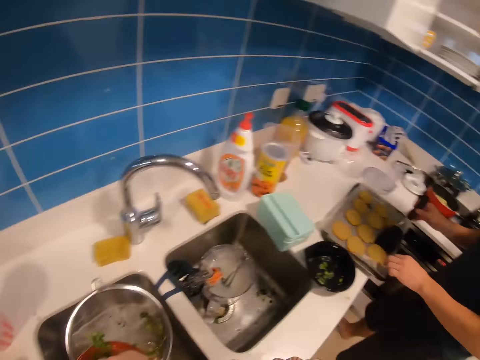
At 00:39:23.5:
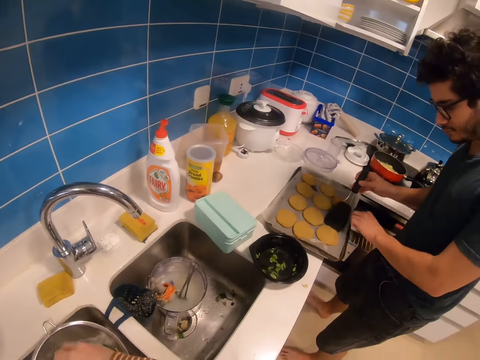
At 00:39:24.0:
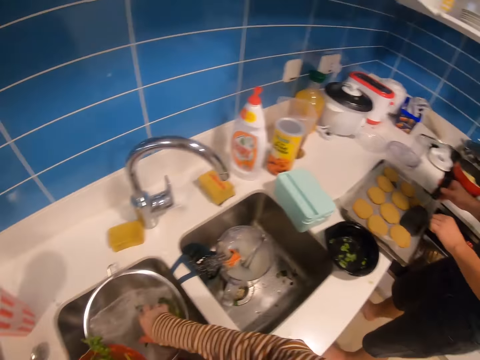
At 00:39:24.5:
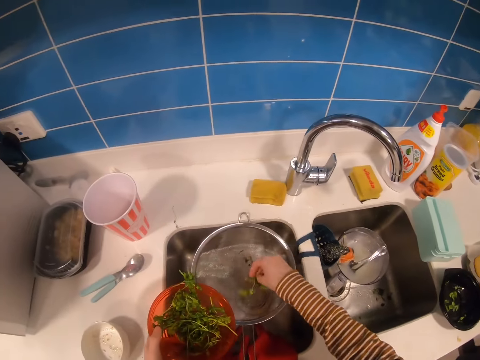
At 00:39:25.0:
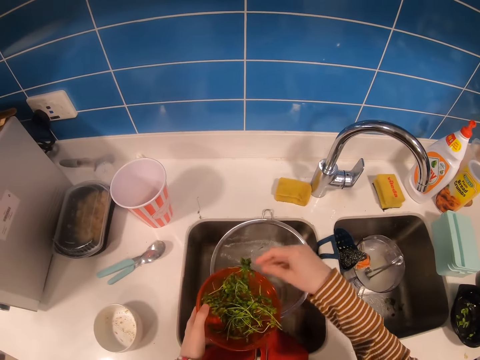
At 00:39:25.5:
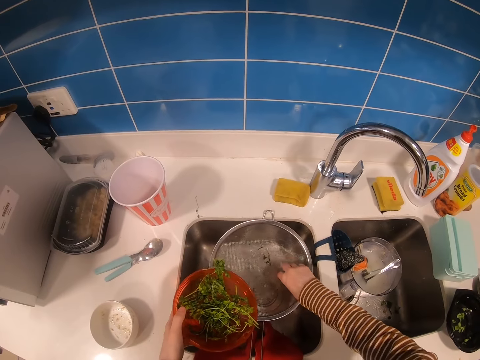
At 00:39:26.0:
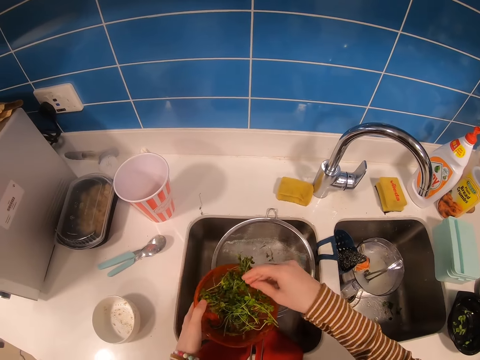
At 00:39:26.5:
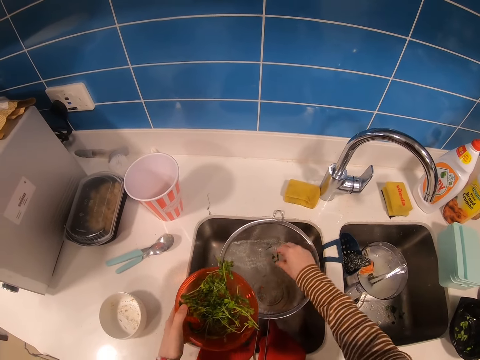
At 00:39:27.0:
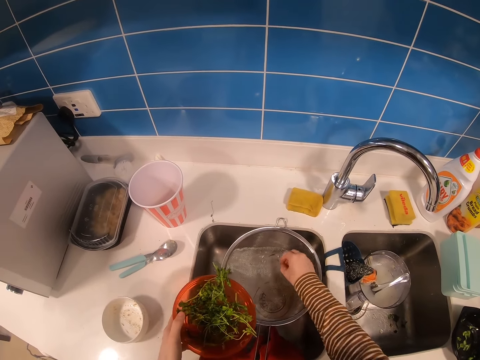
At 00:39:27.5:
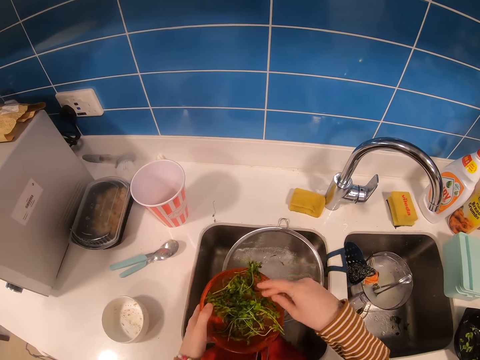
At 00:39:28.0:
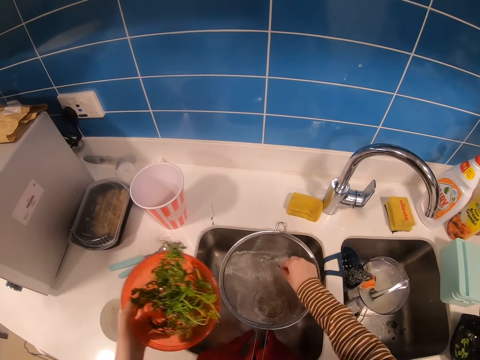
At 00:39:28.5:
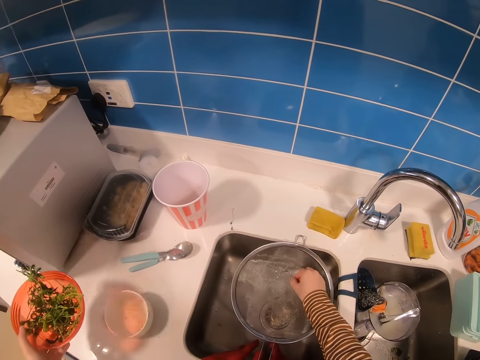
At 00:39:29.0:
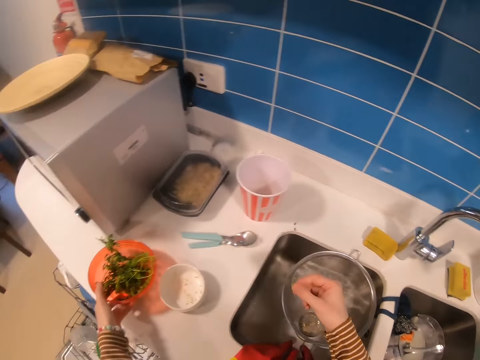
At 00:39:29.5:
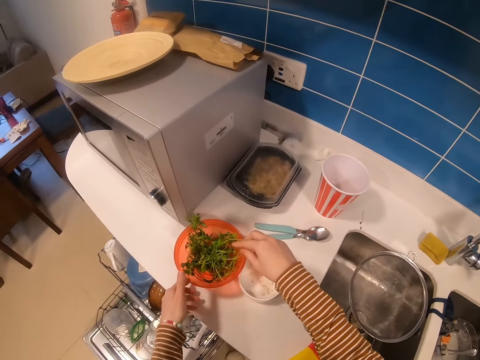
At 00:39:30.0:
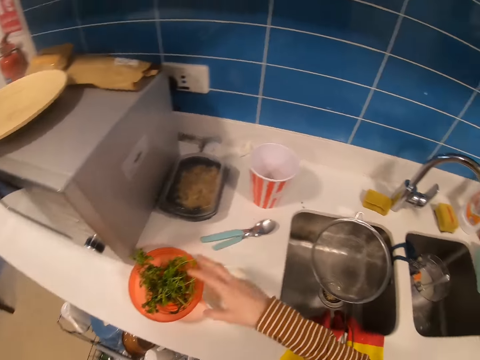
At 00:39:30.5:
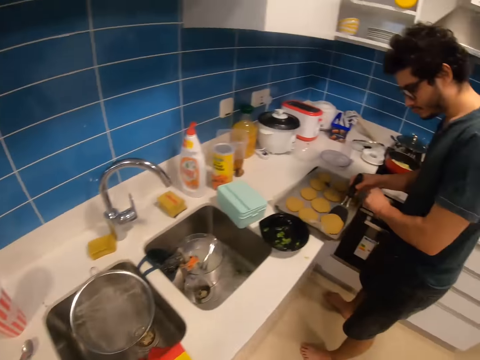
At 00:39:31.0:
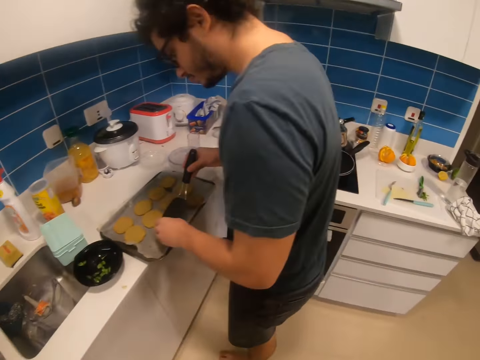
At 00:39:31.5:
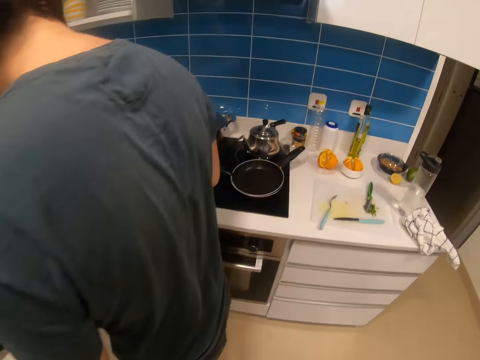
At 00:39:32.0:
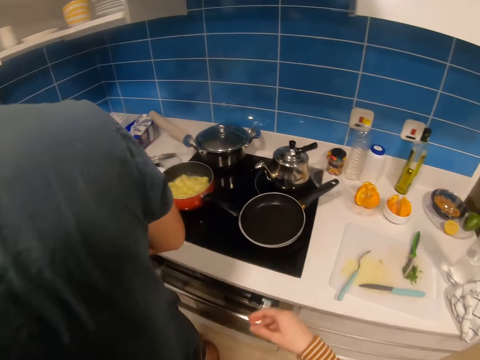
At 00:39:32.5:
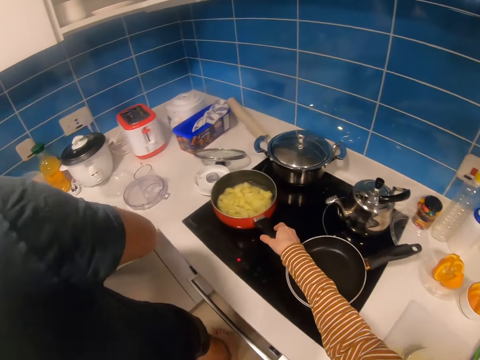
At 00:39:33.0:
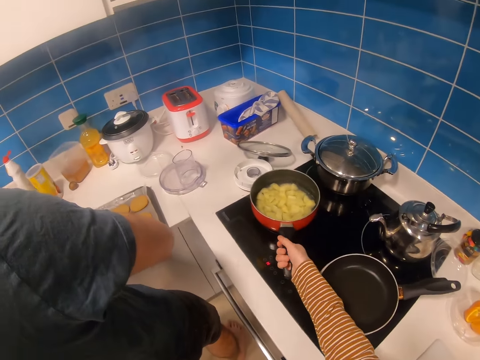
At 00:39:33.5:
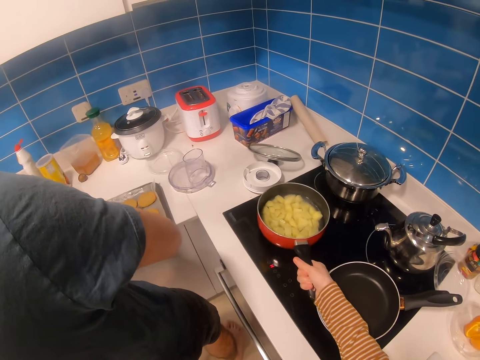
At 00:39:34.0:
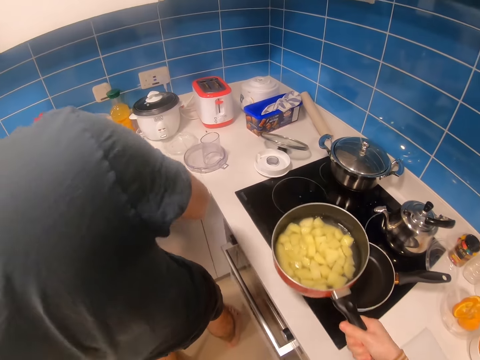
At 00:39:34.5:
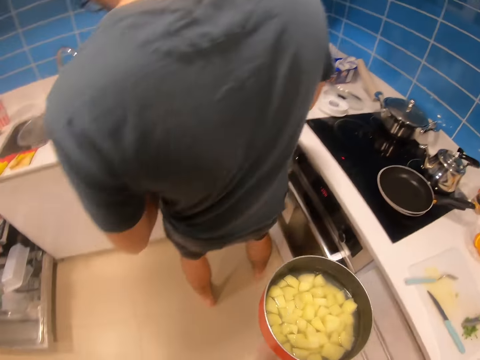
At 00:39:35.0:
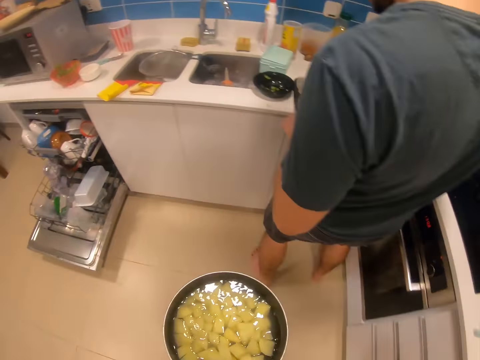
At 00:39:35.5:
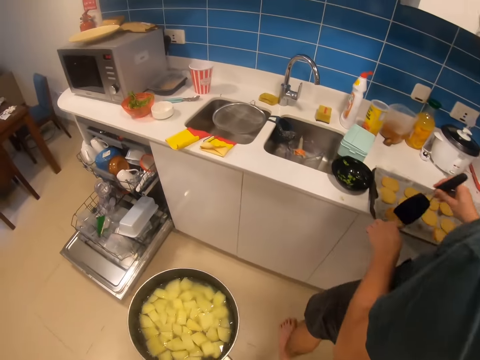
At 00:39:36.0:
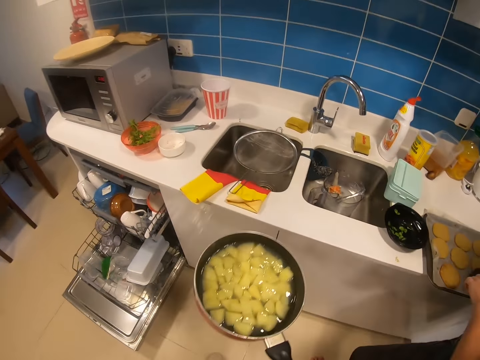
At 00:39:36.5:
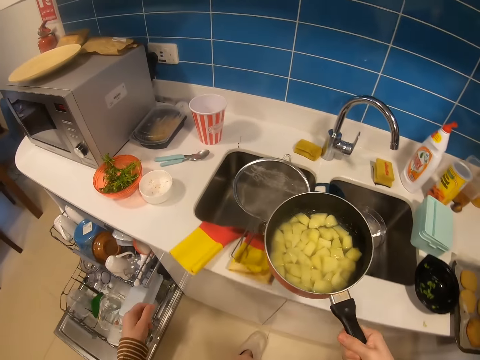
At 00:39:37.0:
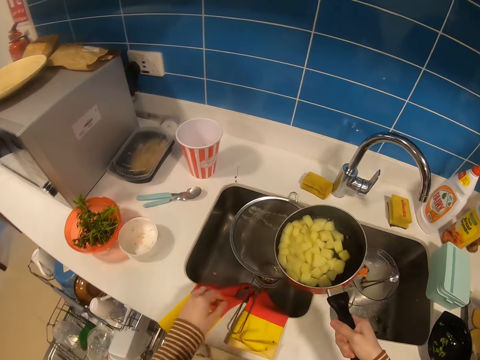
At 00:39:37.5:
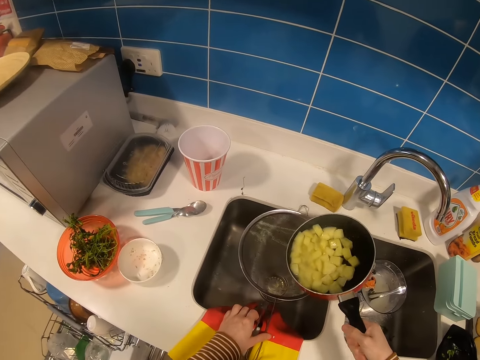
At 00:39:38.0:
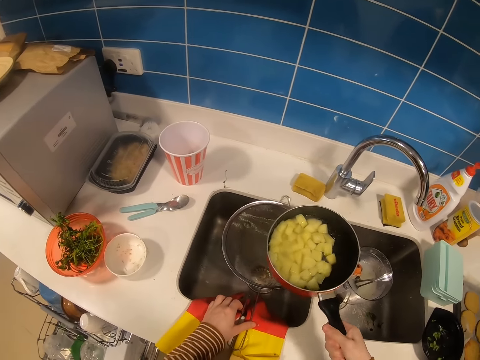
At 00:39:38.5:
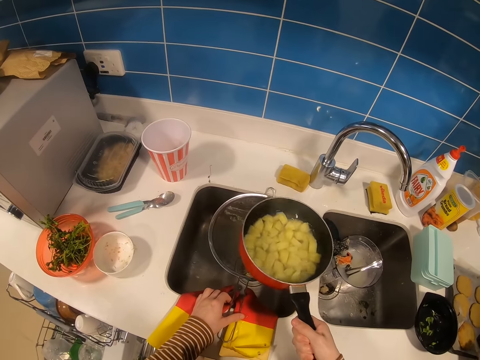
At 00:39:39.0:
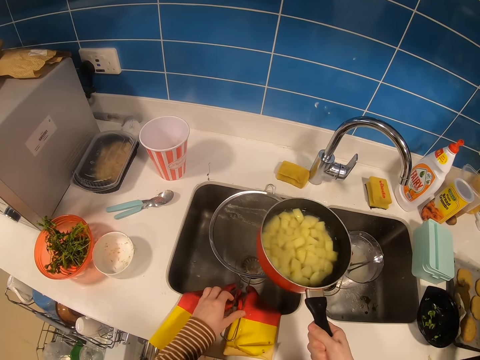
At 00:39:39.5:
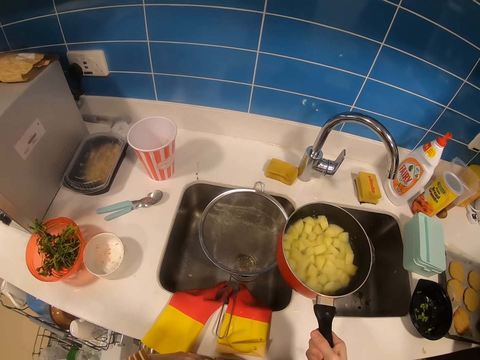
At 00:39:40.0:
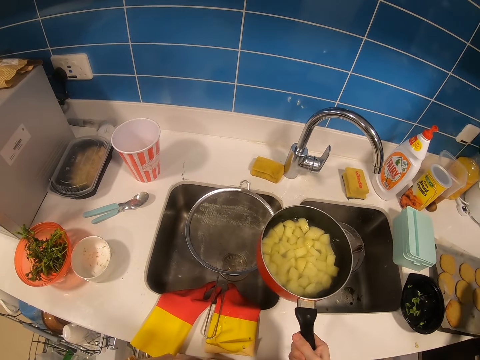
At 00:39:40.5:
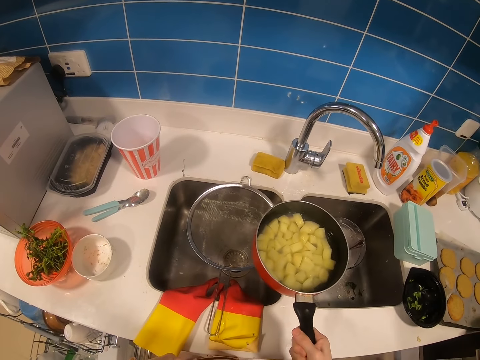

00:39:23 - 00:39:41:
The camera wearer puts coriander or parsley in a bowl. A man tries to pick a pastry with a spatula. The camera wearer puts the bowl down. They put the parsley in the bowl. The man takes dough with a spoon. The camera wearer takes a pot from the cooker. They touch on a sieve and hold the sieve with a hand. They shake the pot.

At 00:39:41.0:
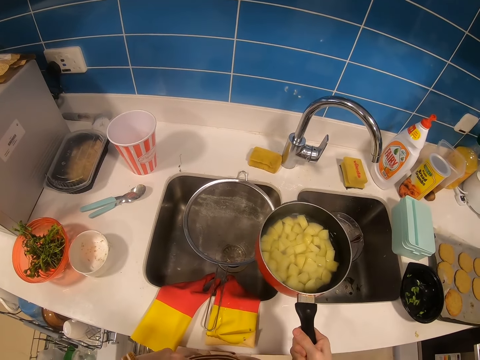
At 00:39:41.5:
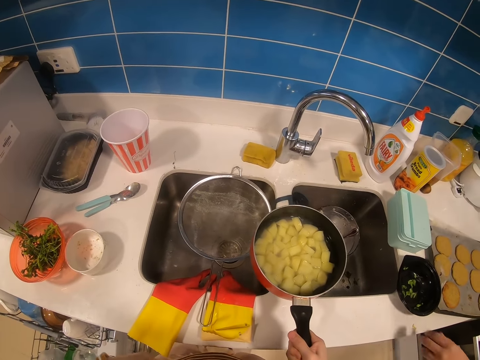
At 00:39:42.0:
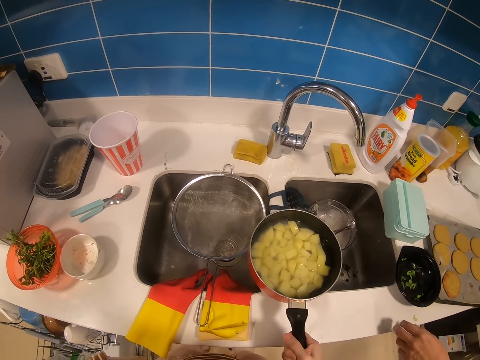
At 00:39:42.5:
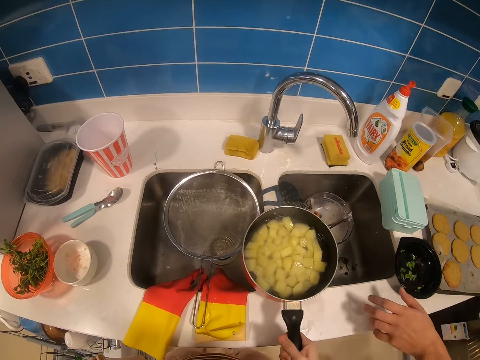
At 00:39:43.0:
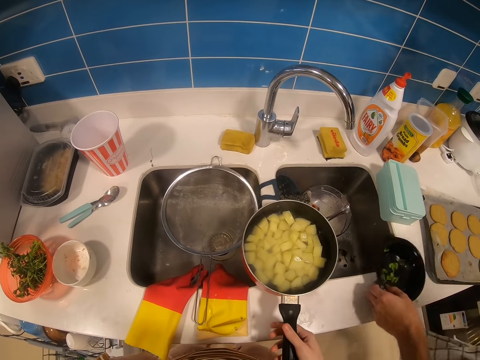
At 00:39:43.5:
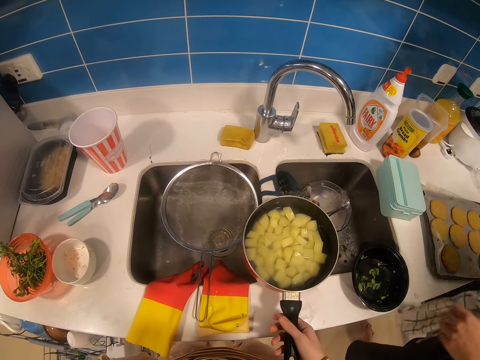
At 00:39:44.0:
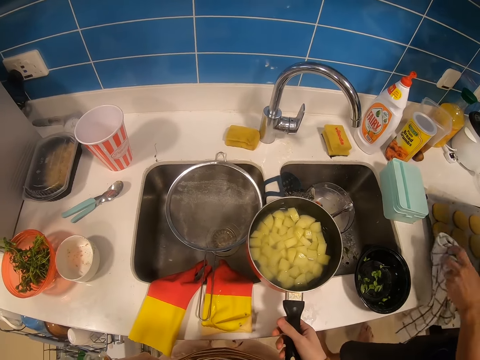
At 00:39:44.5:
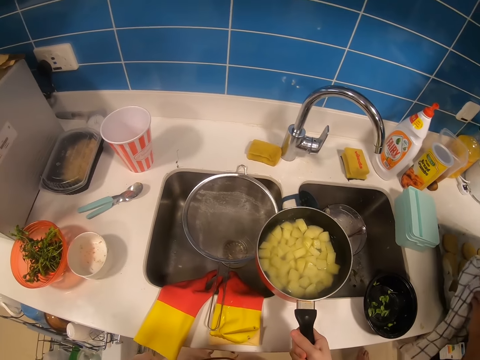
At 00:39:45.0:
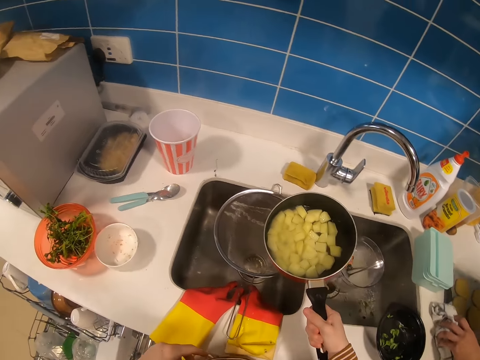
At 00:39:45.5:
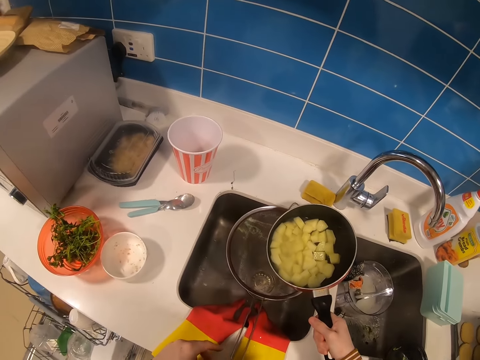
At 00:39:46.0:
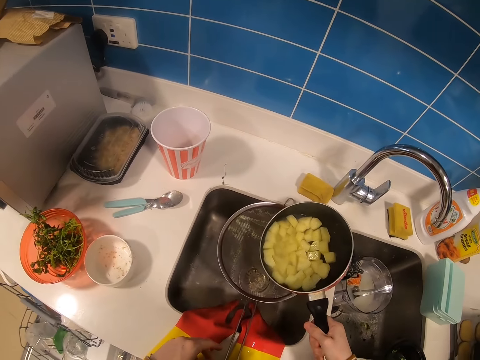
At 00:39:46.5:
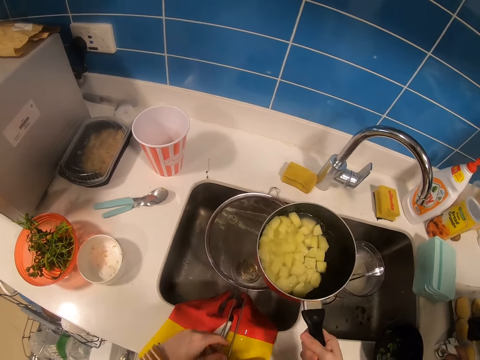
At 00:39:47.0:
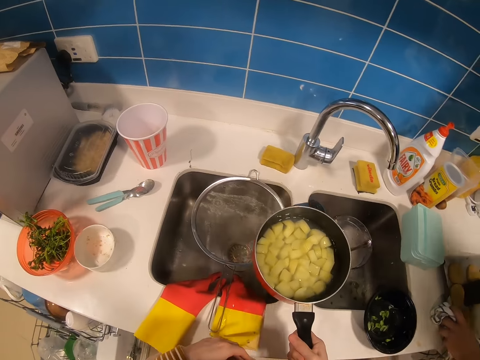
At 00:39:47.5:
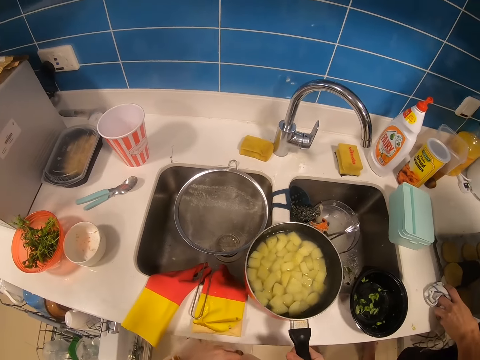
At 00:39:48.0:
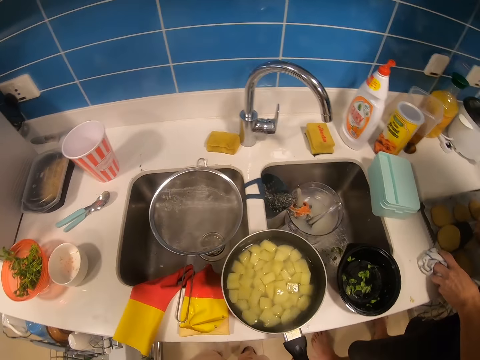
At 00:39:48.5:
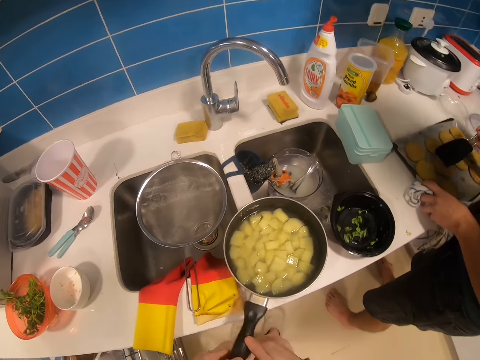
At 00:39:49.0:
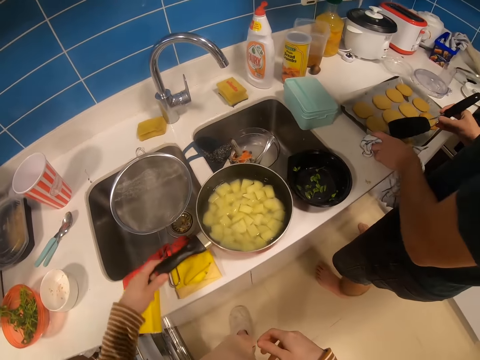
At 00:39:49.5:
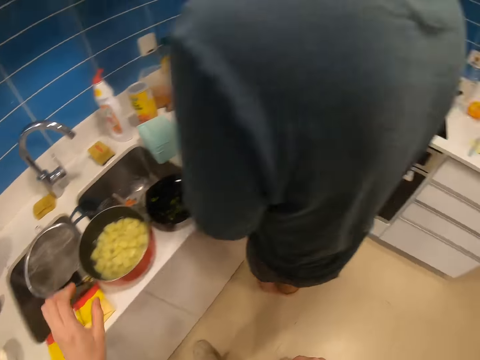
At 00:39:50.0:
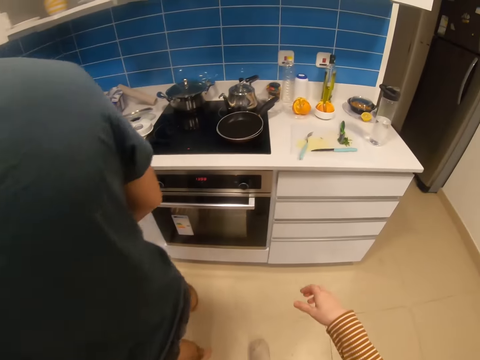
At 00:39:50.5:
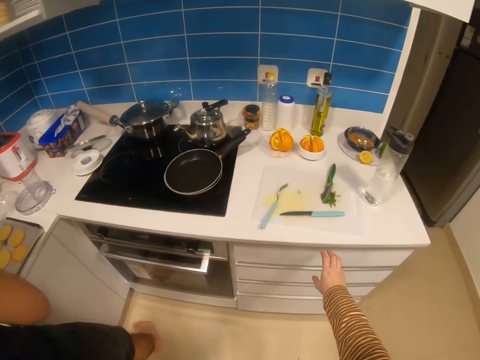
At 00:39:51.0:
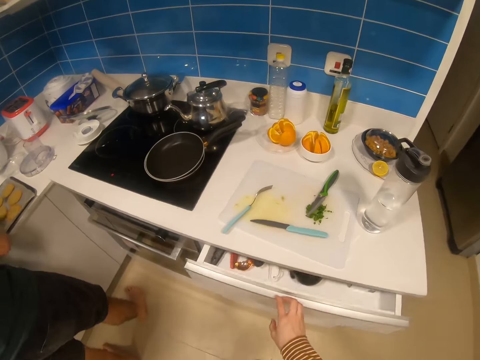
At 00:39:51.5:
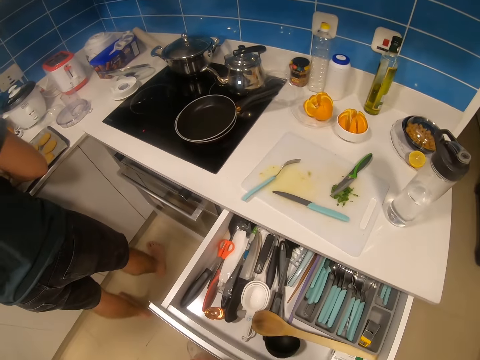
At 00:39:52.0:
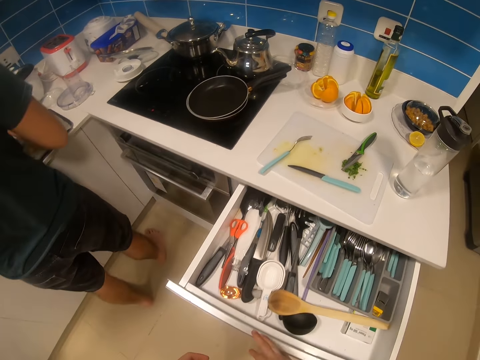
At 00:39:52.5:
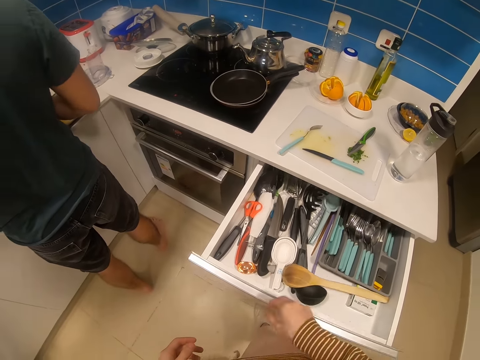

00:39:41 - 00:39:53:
The camera wearer looks on the pot. A man moves a disposable plate on a table. The camera wearer moves the pot over the sieve. They bend the pot. They put the pot down. They move a spatula under the pastry. They move the pot on a table. They walk behind the man. They open a drawer.
